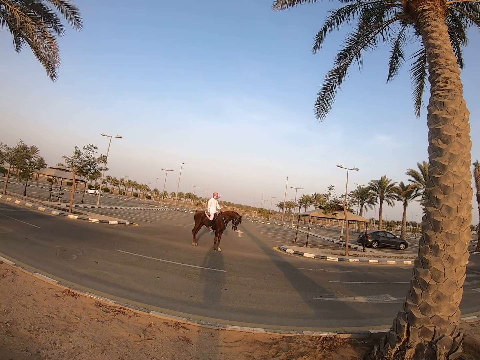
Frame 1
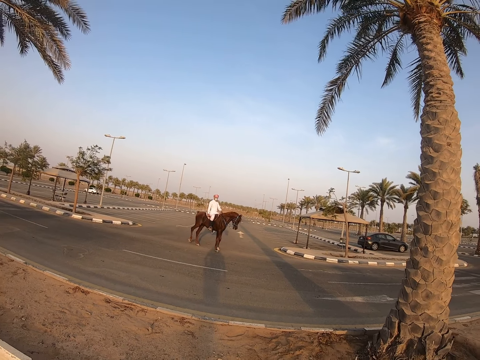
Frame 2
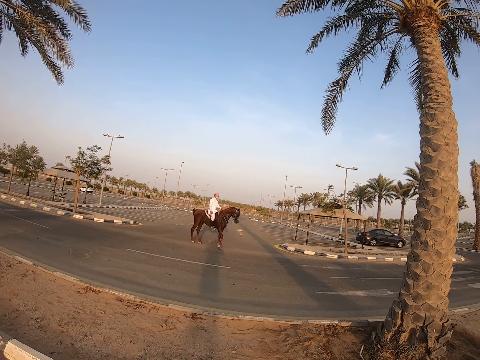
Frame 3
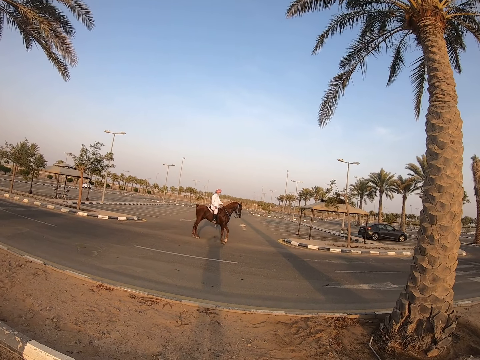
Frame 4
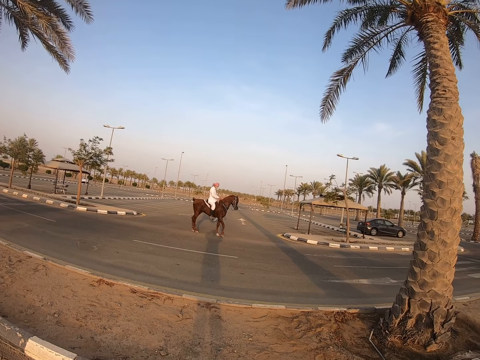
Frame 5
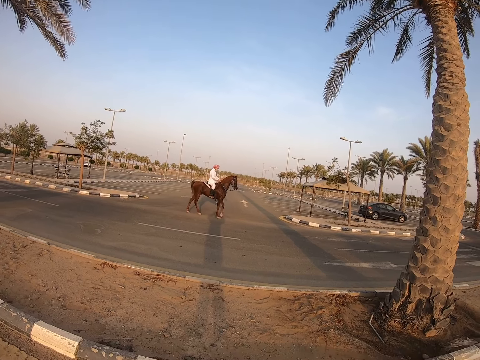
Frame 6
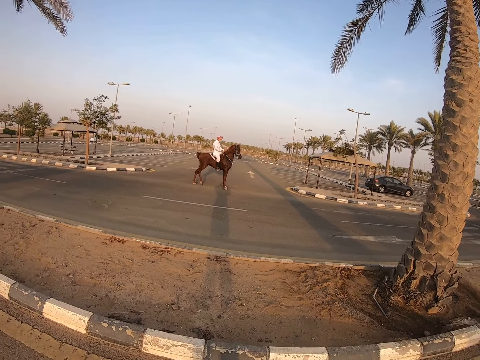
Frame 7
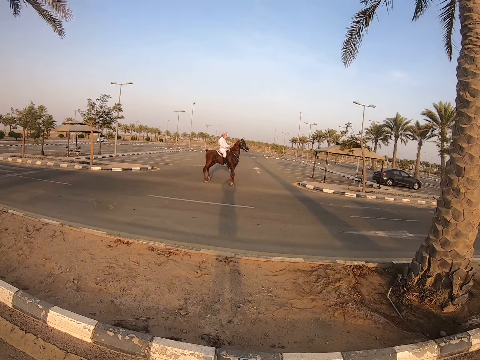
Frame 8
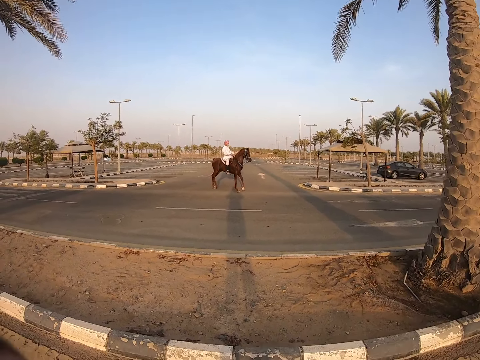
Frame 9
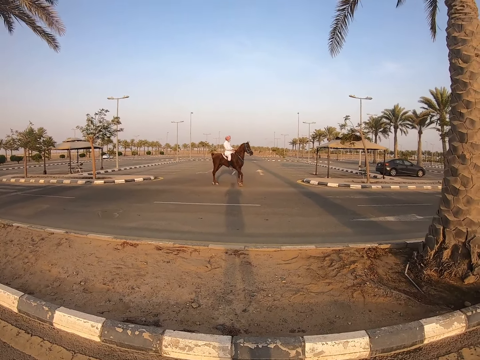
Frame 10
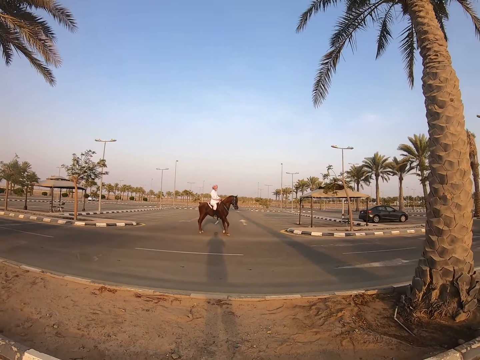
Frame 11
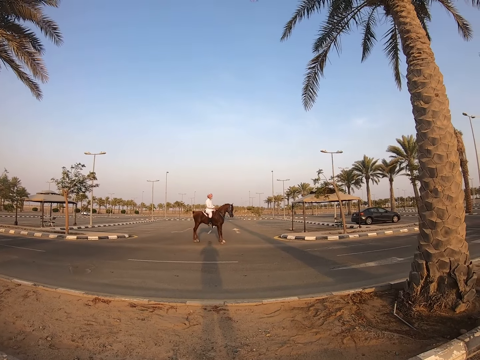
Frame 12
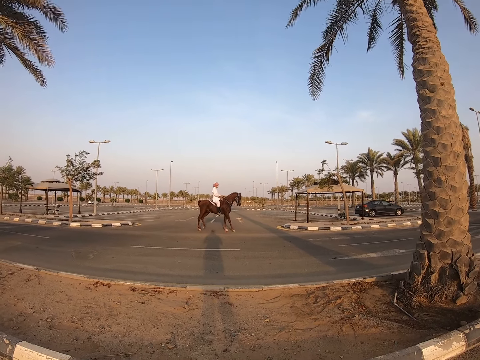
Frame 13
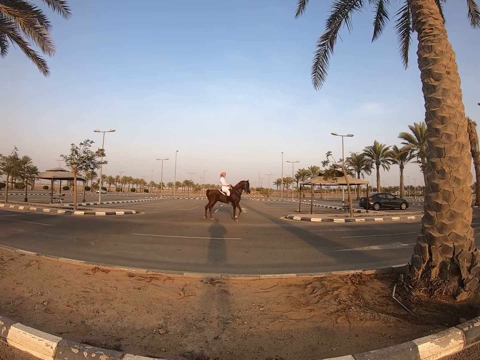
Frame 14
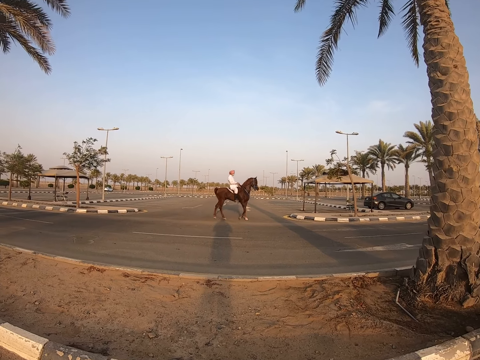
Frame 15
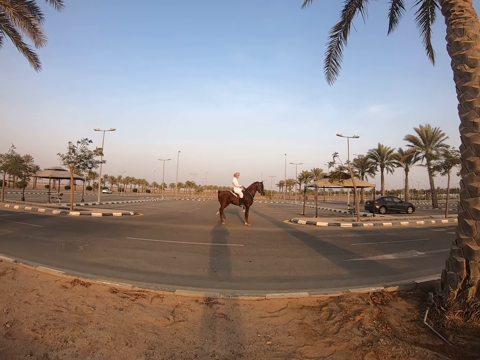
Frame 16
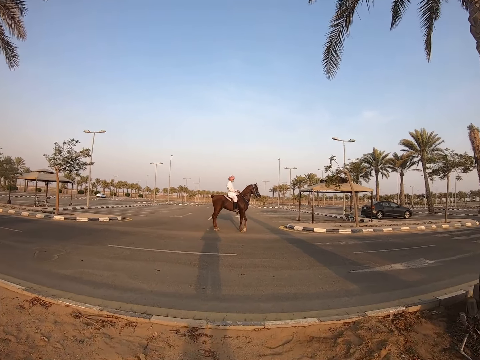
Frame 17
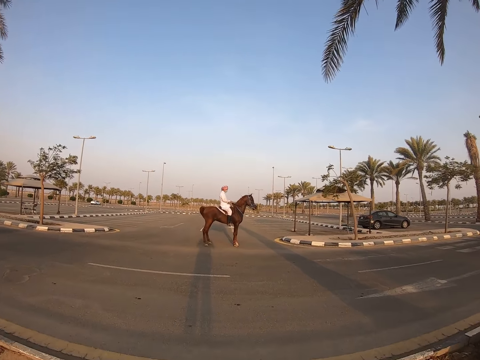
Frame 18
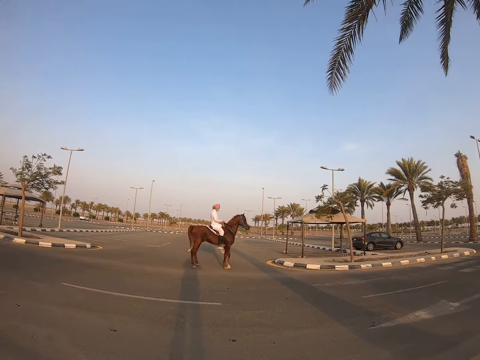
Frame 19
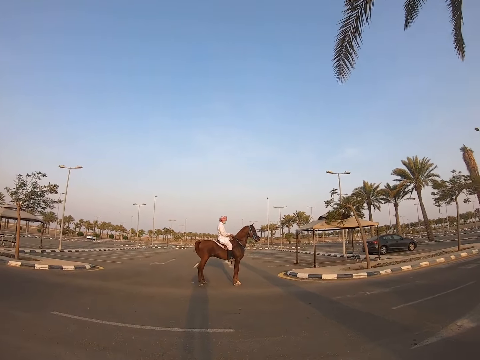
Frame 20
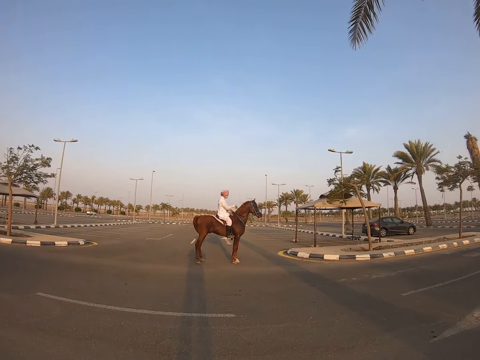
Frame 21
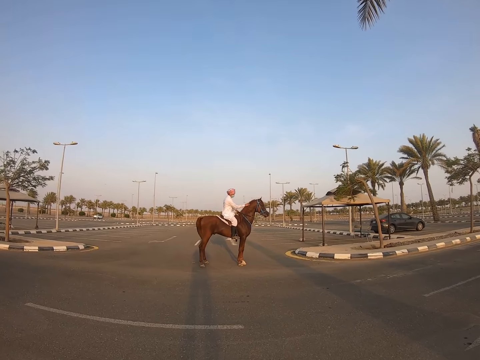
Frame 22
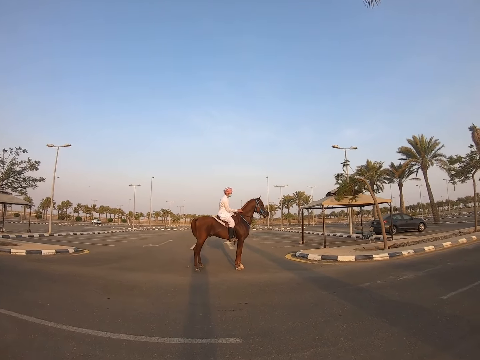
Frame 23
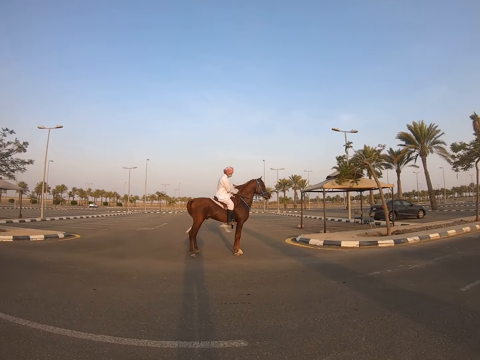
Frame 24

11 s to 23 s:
The camera wearer turns to the side. A man rides a horse. The camera wearer waves his left hand at the man. He turns to the side. The man rides the horse. The camera wearer walks around.

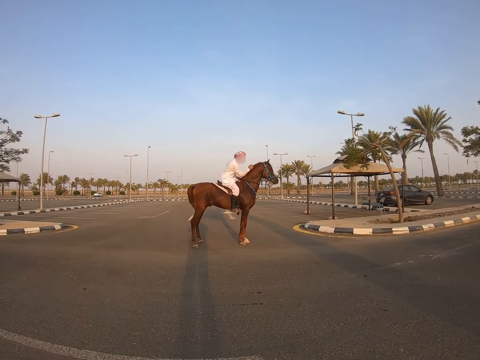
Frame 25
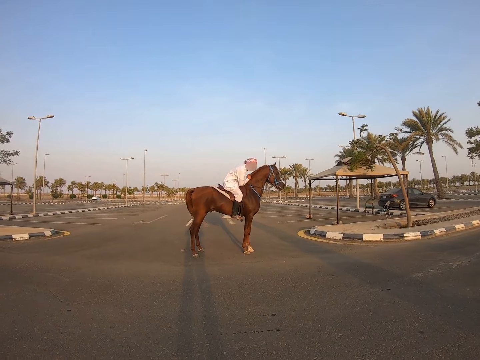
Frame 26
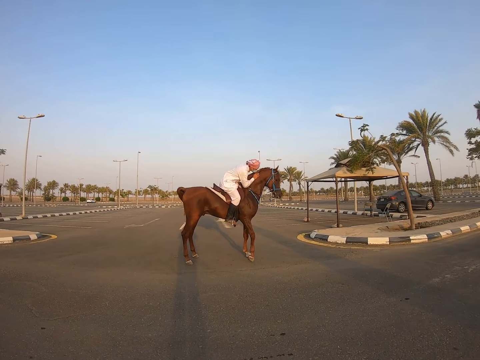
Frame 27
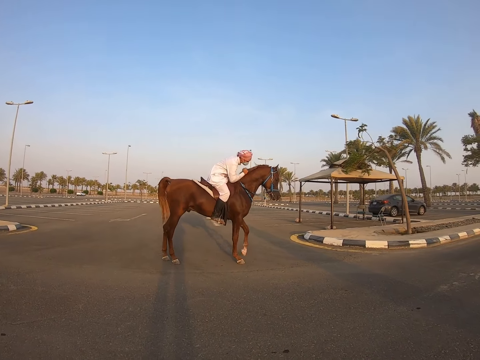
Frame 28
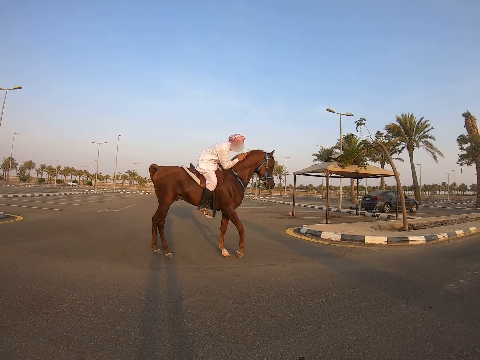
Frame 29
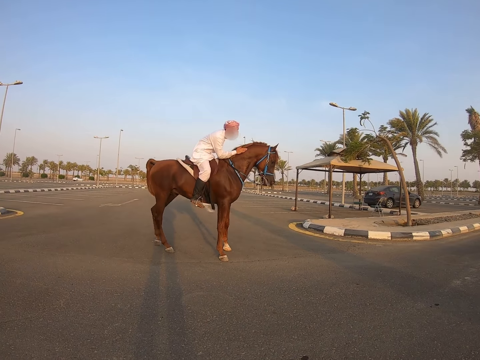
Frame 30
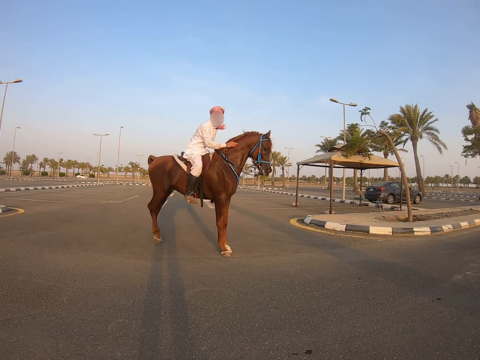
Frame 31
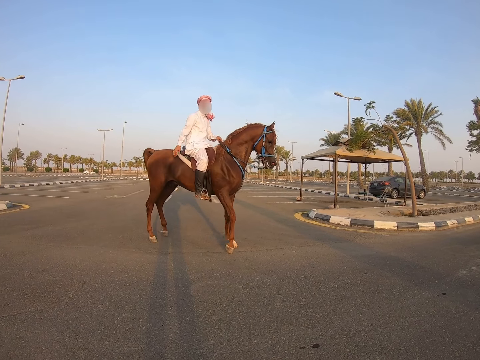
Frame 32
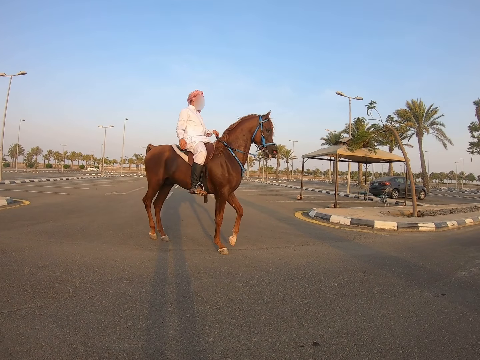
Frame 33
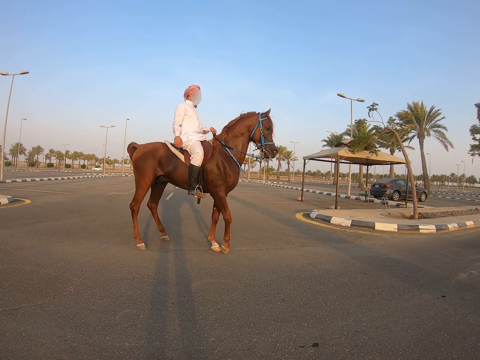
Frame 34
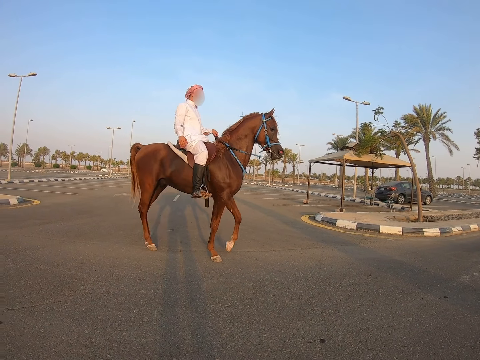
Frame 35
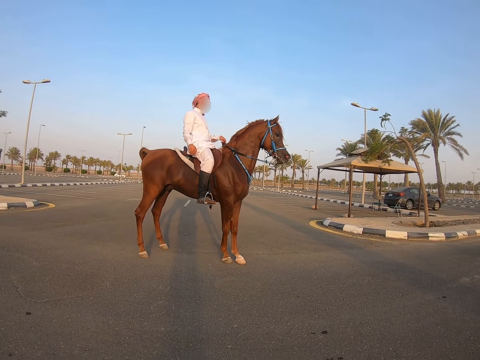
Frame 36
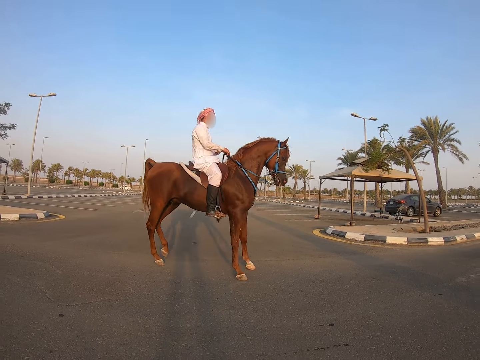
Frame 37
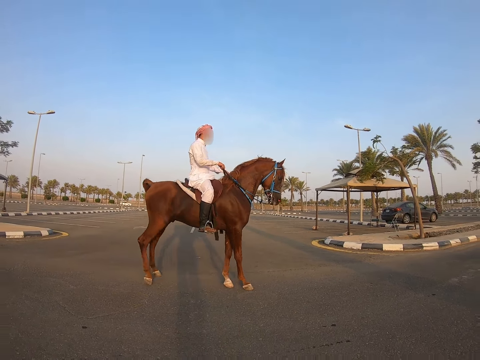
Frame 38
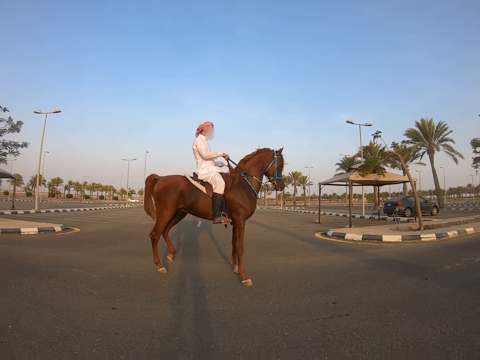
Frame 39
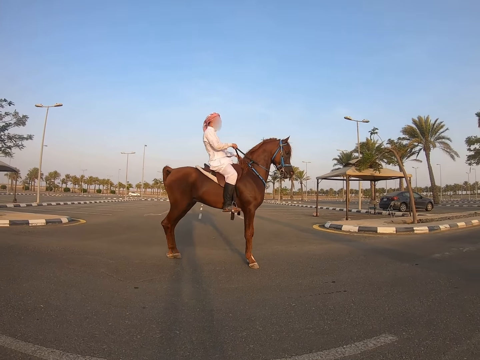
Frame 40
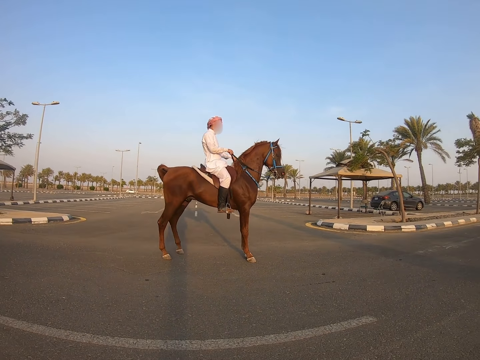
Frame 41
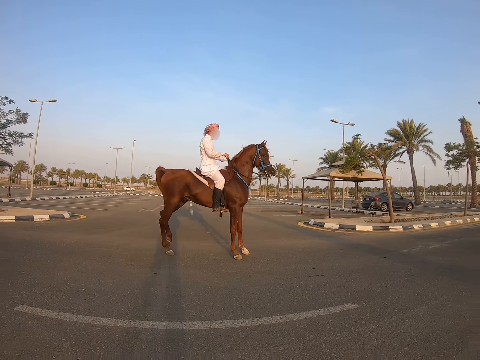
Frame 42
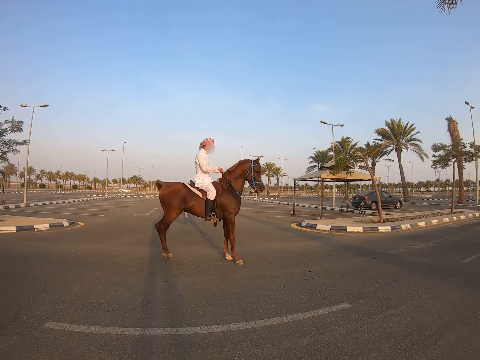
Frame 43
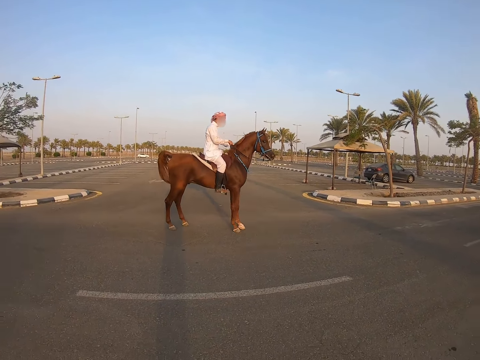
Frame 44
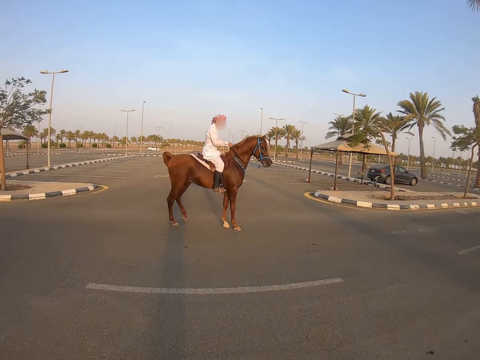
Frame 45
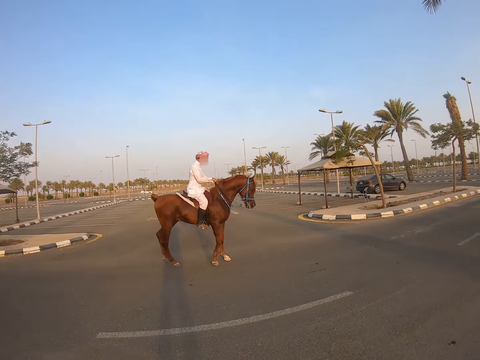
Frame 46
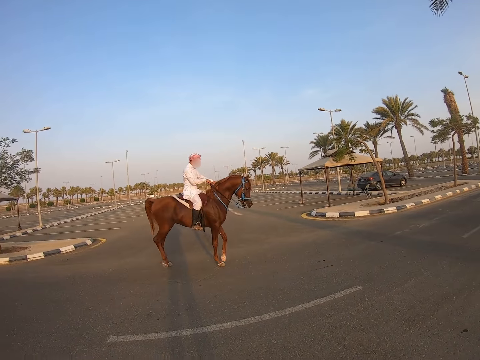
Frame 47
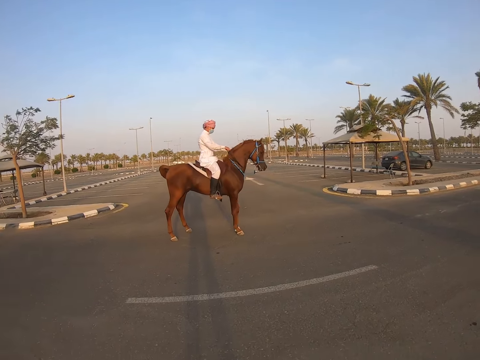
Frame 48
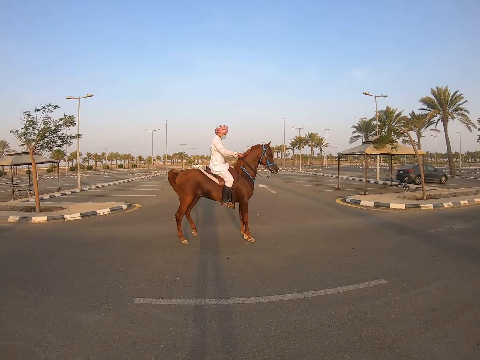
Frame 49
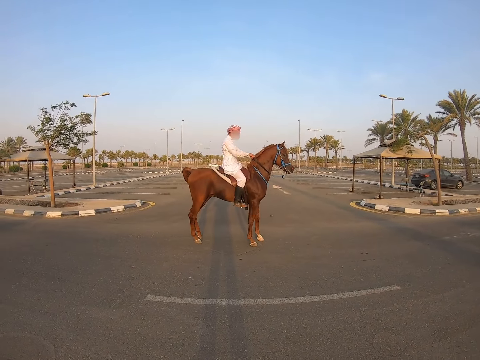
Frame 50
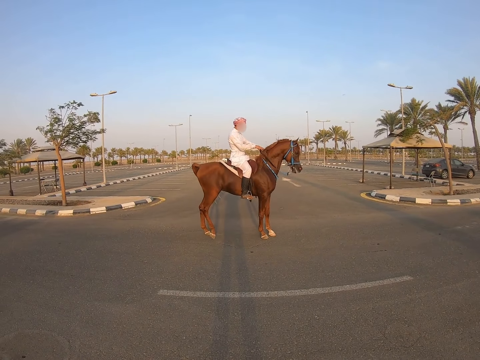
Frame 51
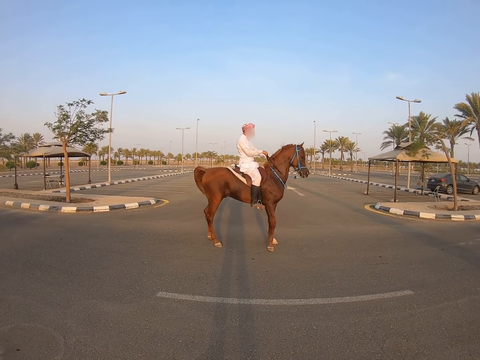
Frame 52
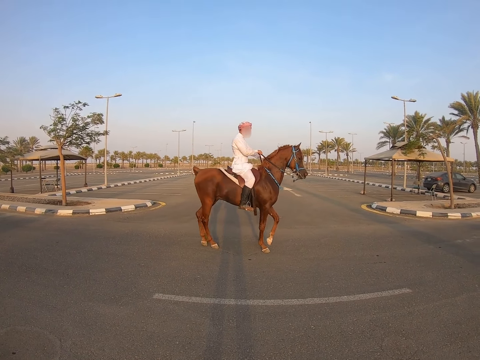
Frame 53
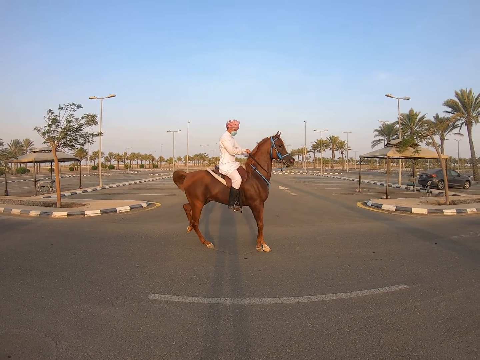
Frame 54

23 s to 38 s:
The man rubs his right hand on the horse's neck. The man removes his right hand from the horse's neck. The man rides the horse and holds a horse rope. The man rides the horse. The camera wearer turns to the side. The man rides the horse.
